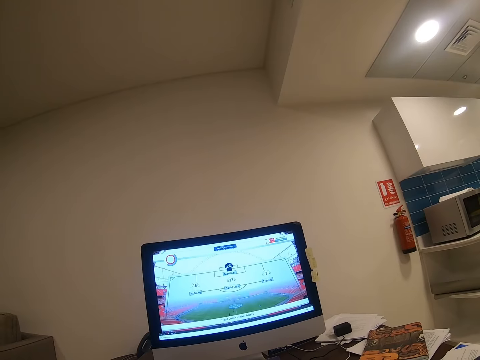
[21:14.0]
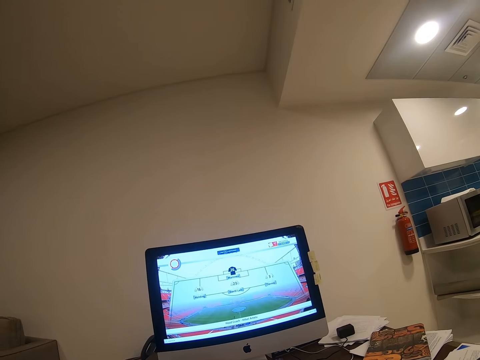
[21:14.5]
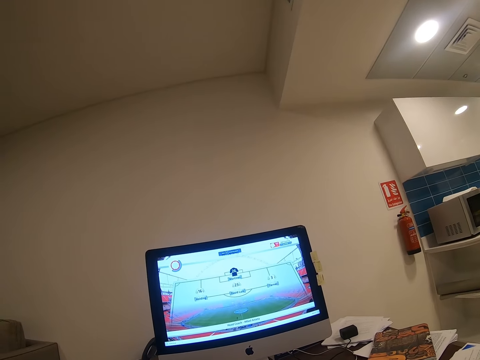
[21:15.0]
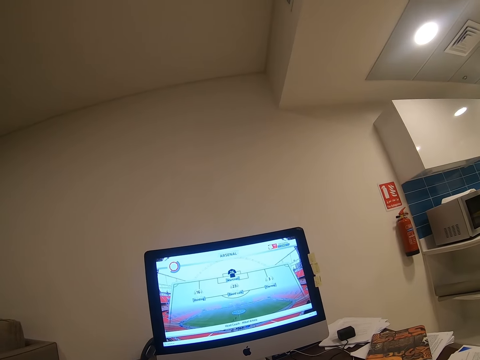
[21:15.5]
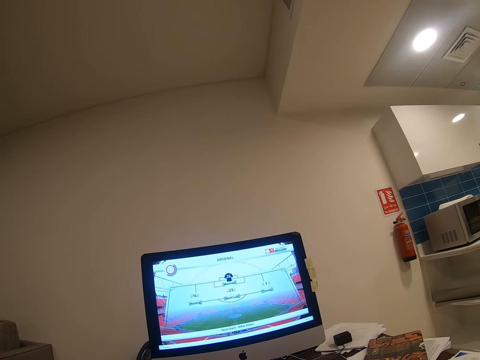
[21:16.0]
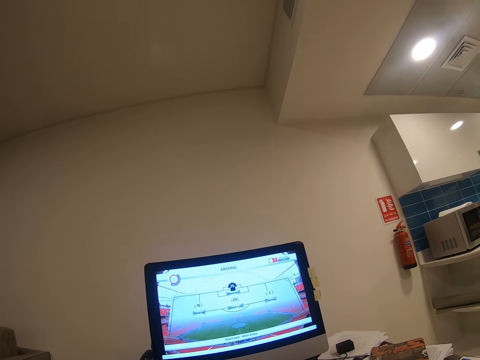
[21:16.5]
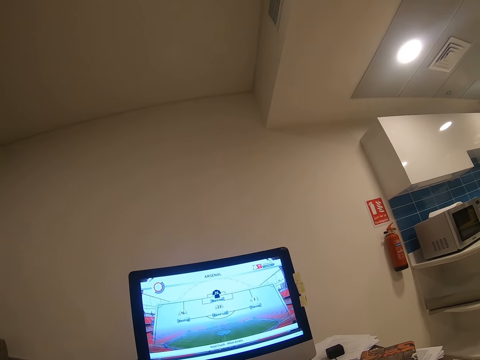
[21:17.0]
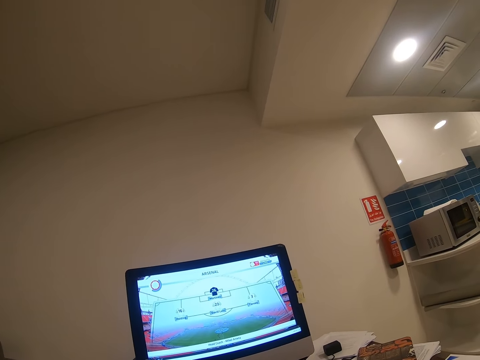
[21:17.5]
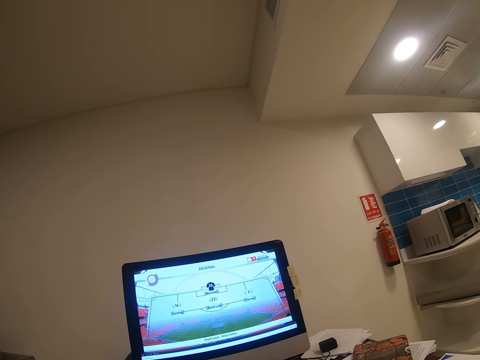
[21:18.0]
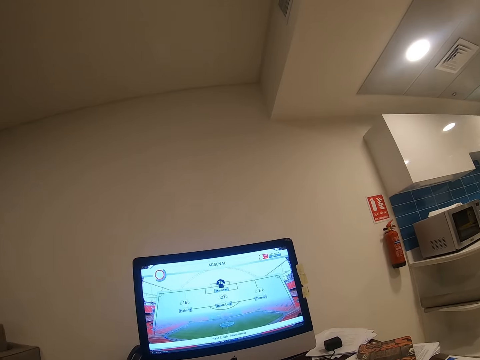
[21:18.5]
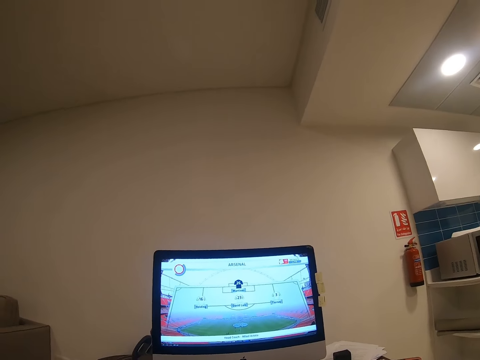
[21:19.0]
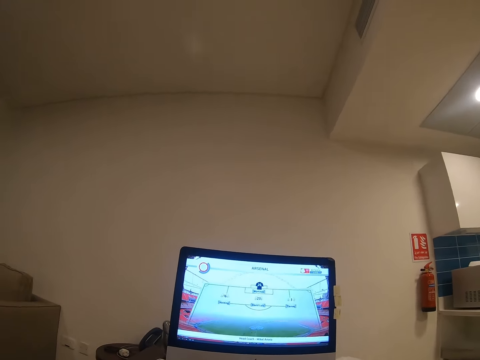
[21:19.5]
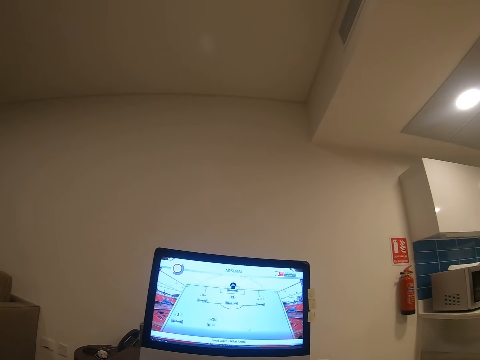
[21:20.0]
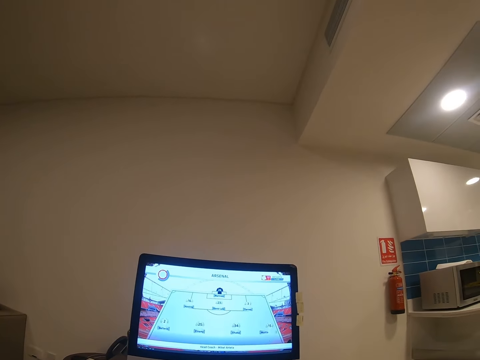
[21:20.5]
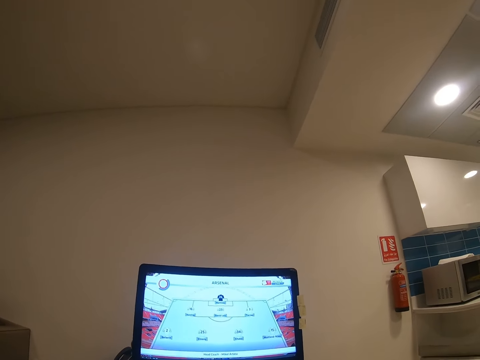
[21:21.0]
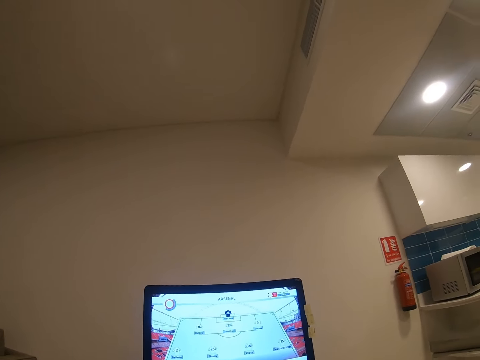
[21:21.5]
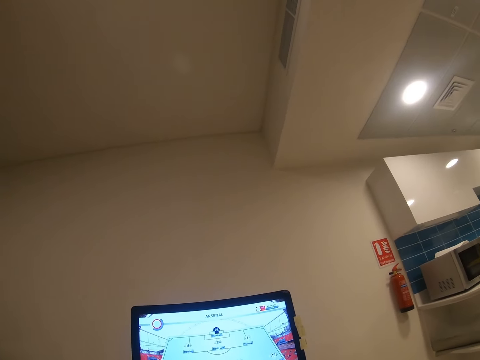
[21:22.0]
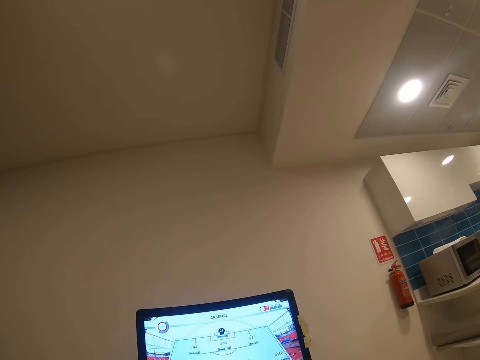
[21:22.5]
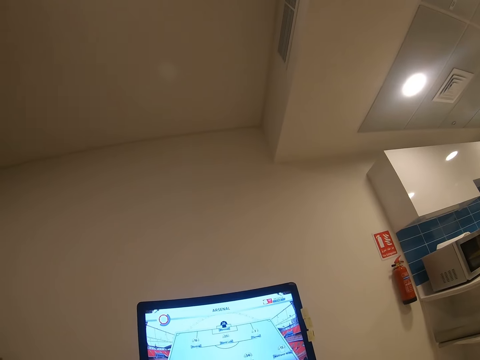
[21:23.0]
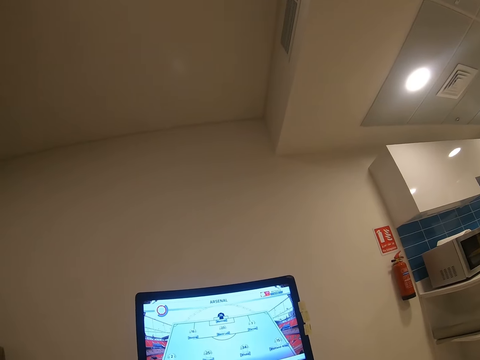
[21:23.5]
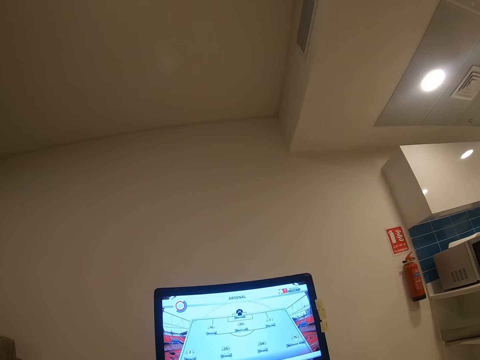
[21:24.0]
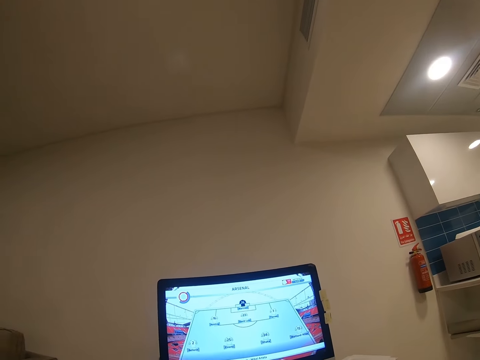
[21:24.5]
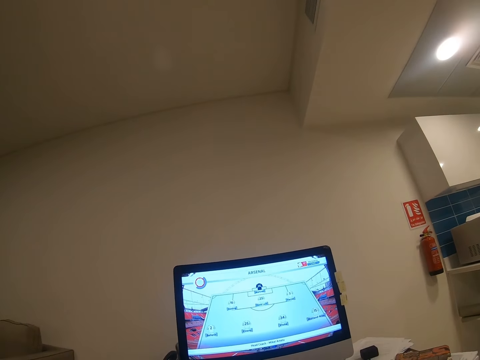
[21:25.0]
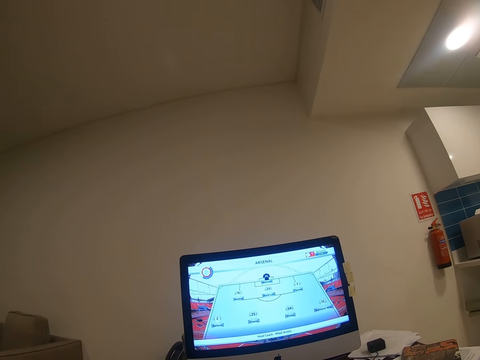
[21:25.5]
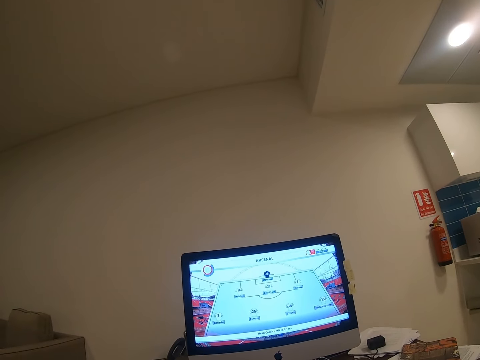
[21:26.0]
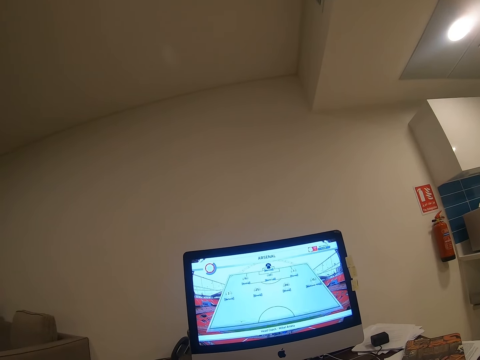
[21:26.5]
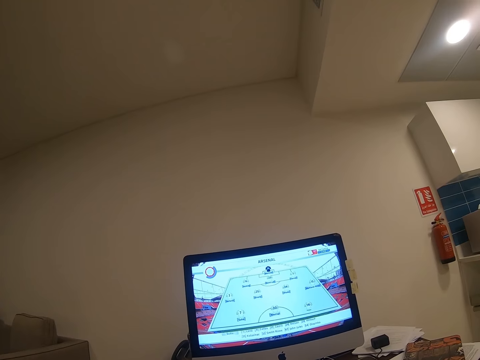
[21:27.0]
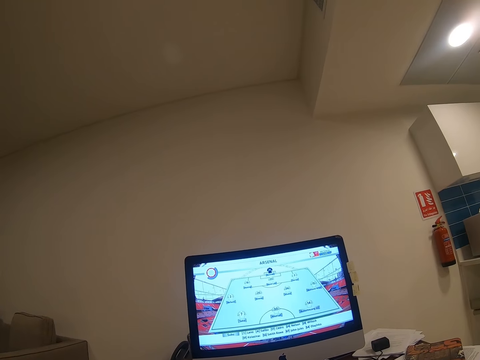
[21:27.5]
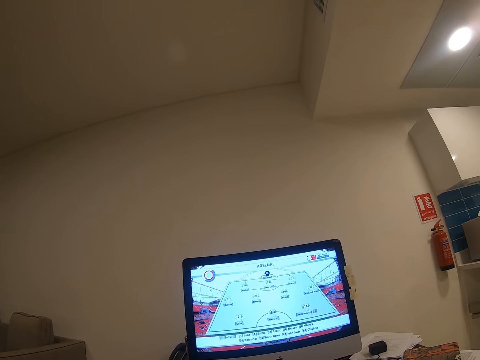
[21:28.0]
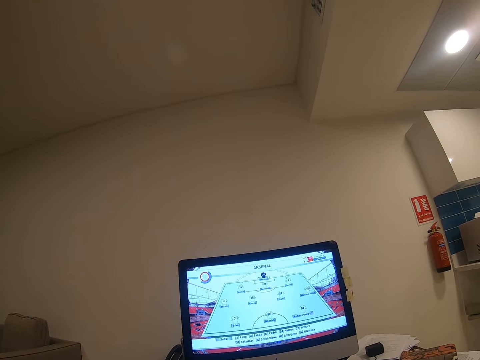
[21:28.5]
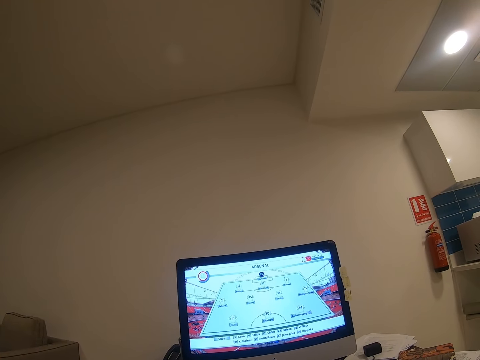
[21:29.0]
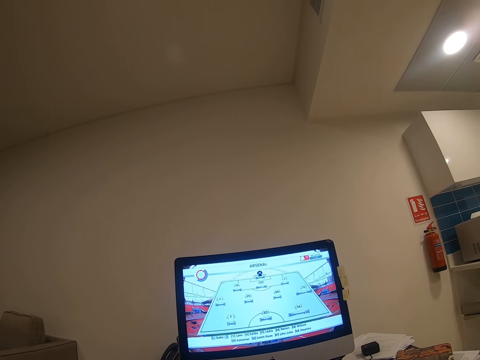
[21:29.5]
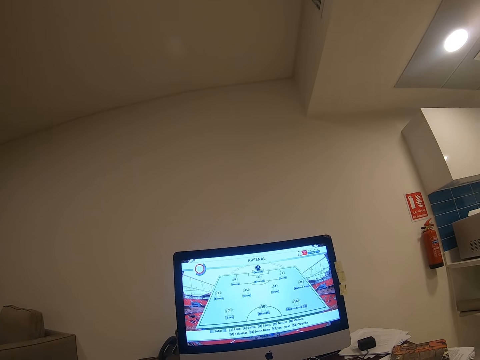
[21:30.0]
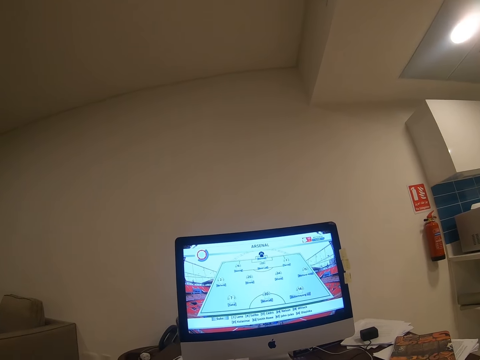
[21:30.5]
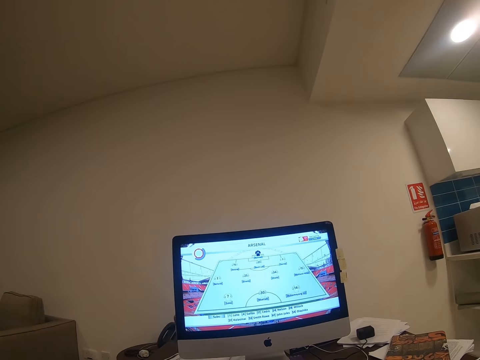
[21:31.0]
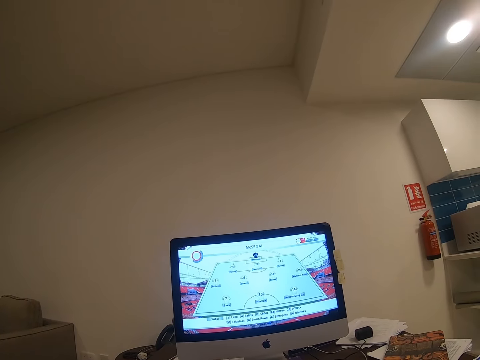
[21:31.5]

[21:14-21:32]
The camera wearer looks at a soccer match on the desktop. He drops his hand. He looks at the computer.

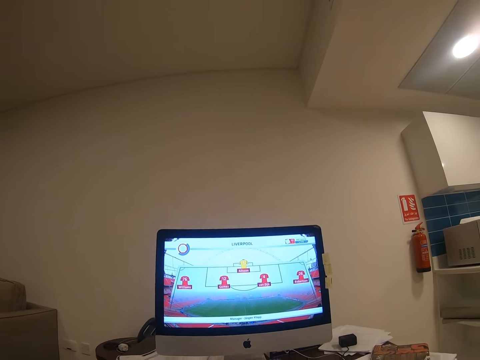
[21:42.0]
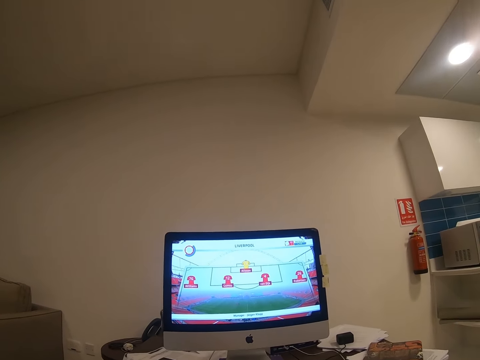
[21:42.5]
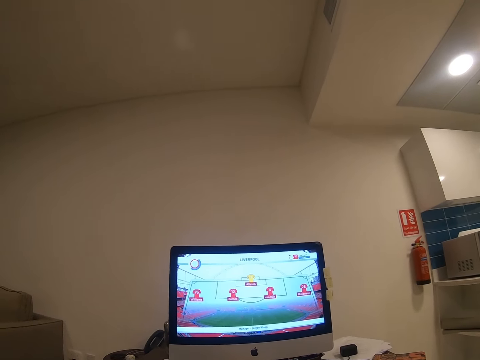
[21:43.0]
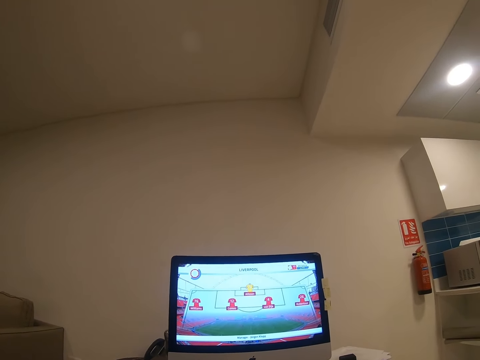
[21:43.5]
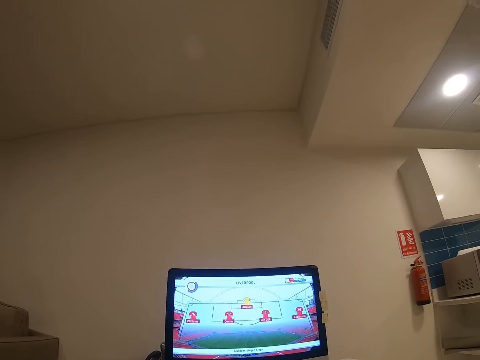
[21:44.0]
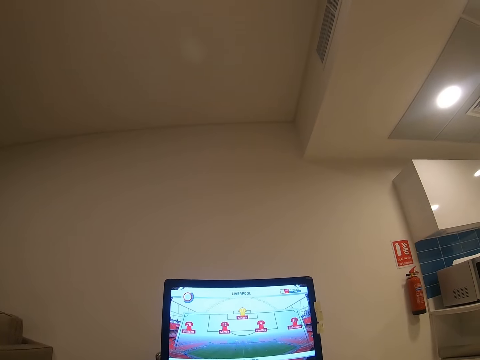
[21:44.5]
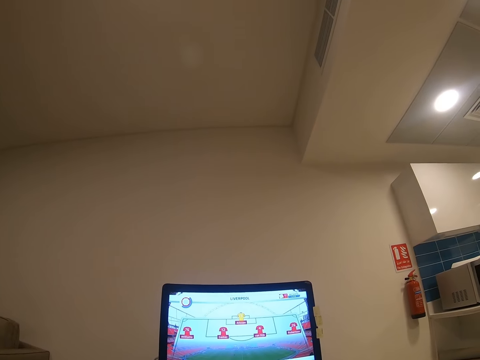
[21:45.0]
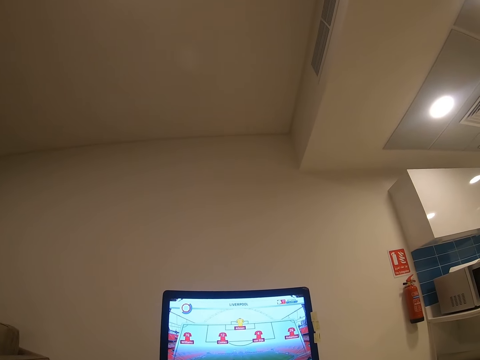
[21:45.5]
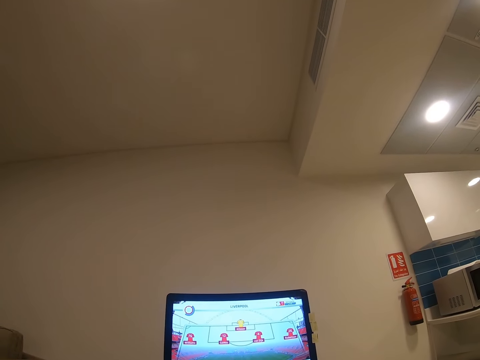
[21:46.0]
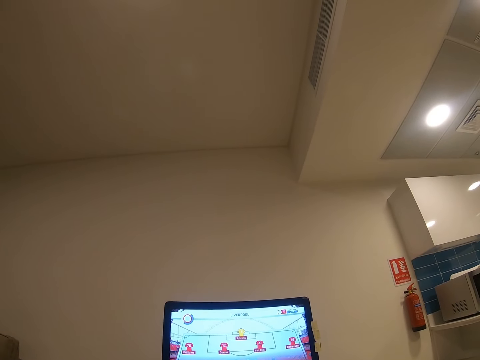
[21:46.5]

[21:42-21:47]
The camera wearer moves his hand.

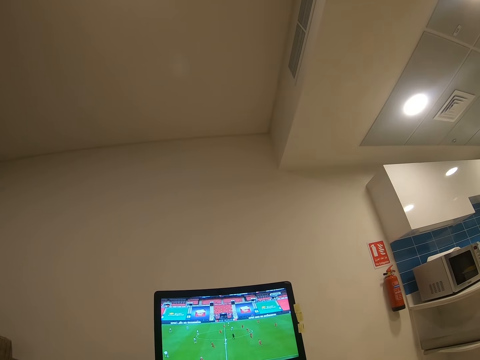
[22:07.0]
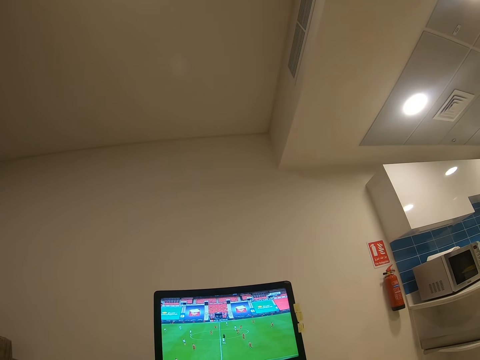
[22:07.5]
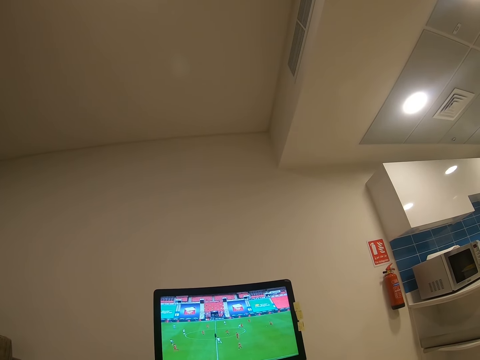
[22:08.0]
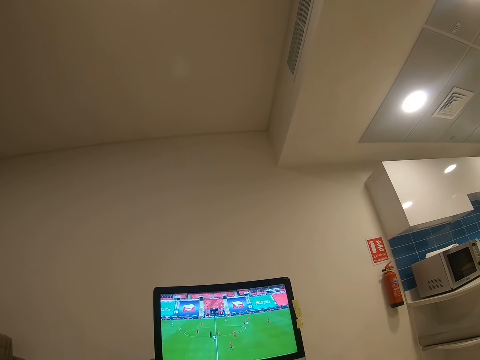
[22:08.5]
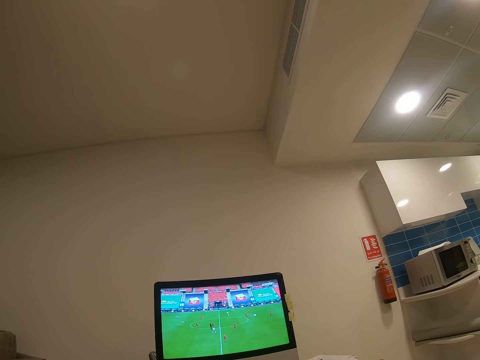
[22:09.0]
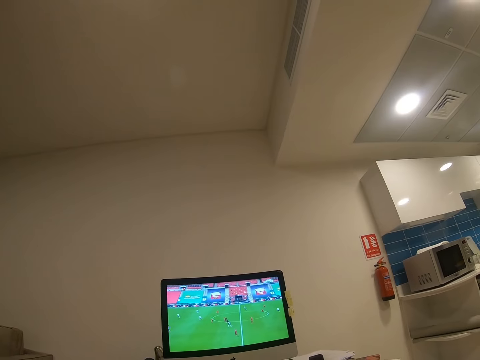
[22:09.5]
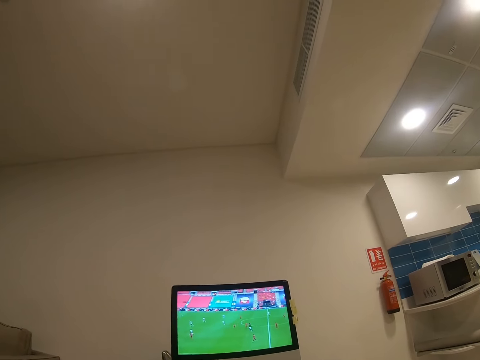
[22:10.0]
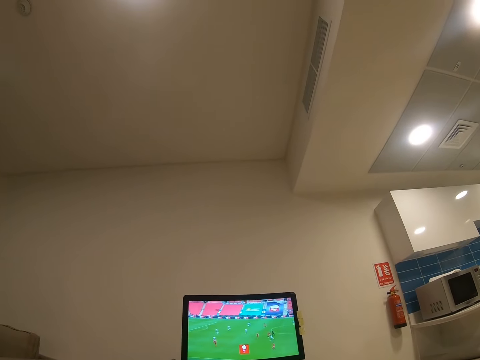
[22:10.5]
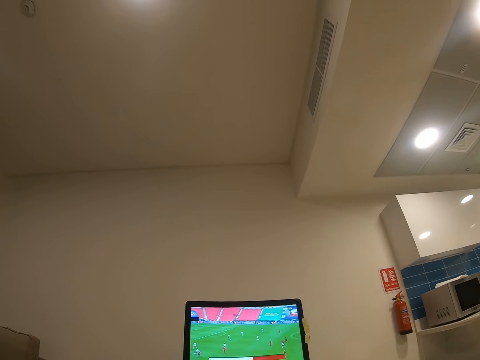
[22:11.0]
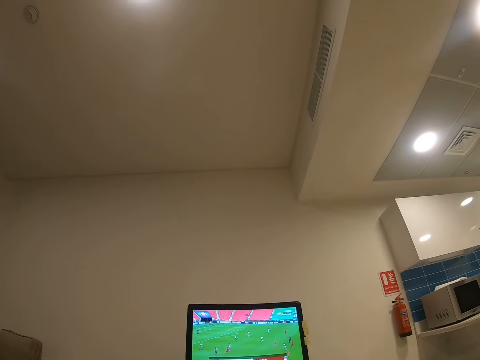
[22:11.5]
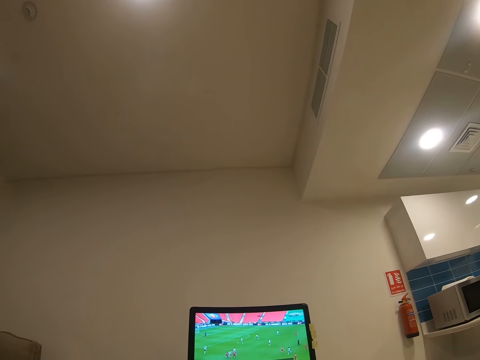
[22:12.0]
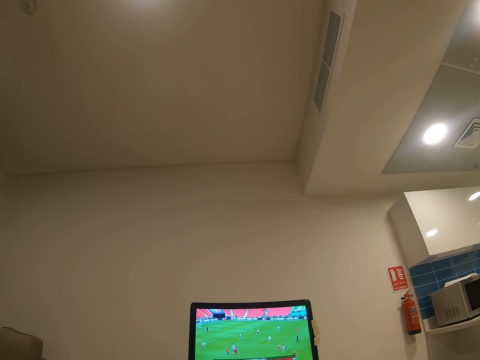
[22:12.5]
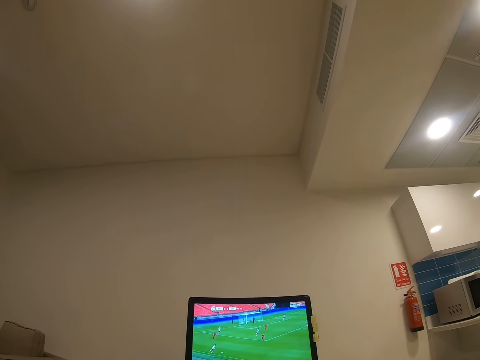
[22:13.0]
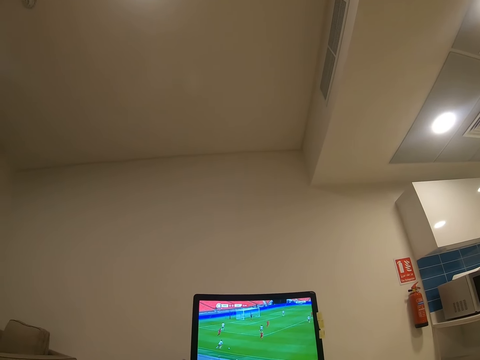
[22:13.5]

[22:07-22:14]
The camera wearer watches a football match on the computer.
